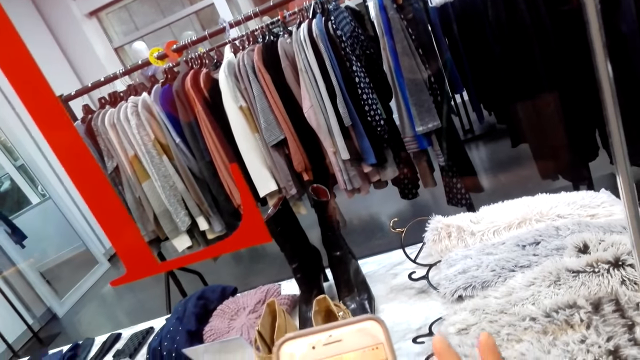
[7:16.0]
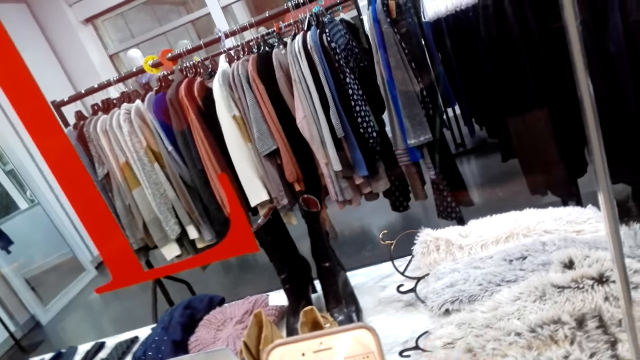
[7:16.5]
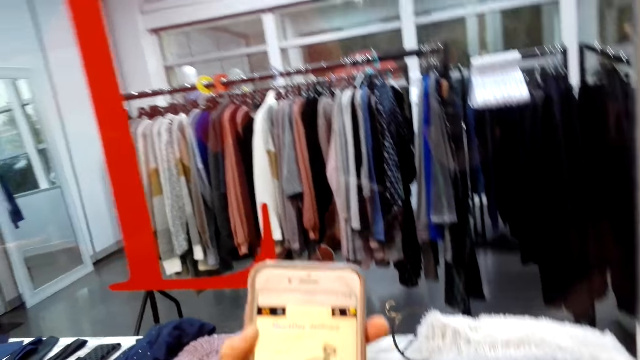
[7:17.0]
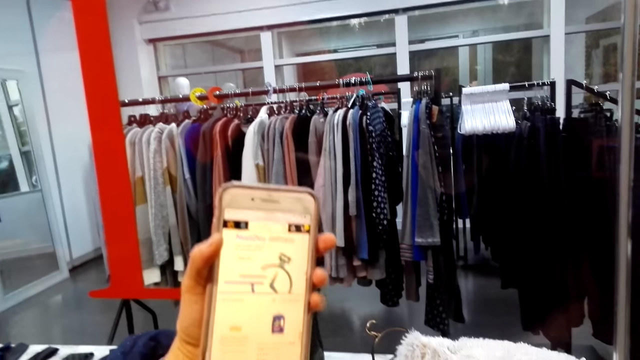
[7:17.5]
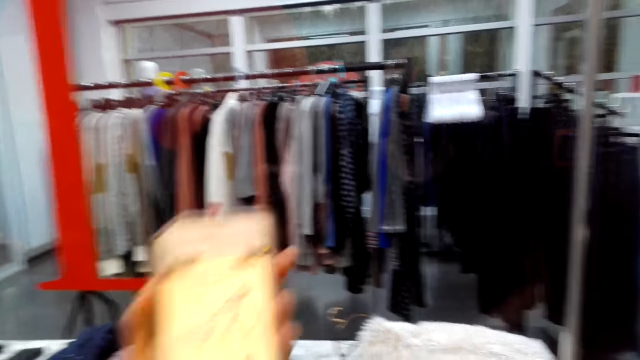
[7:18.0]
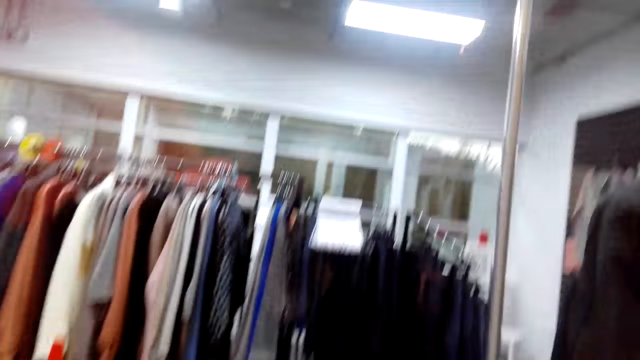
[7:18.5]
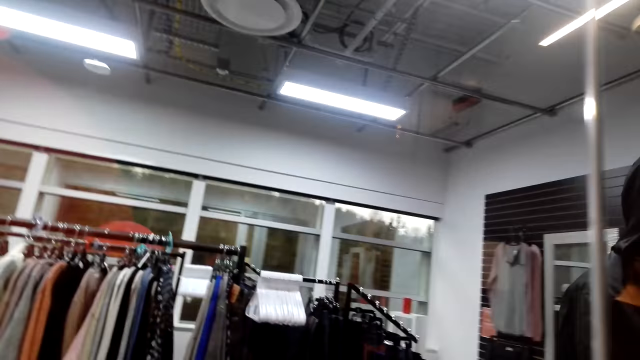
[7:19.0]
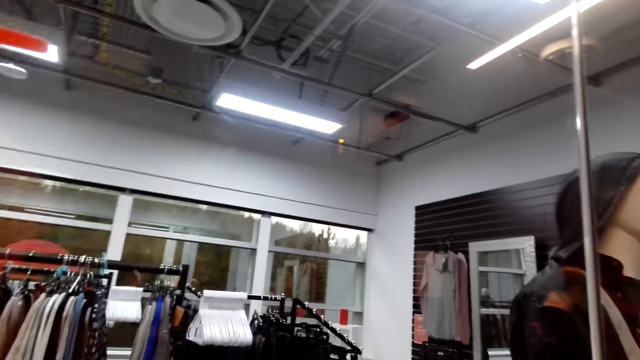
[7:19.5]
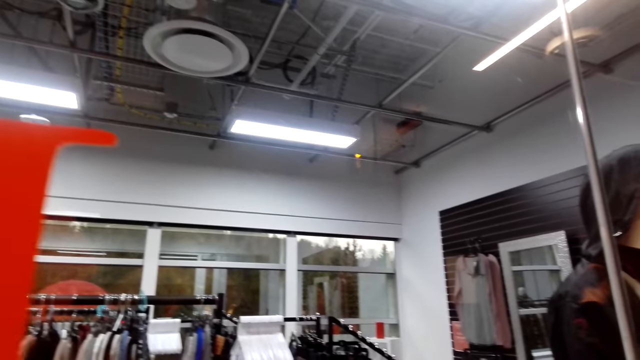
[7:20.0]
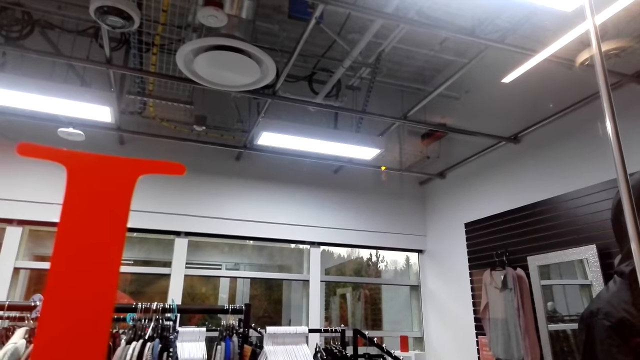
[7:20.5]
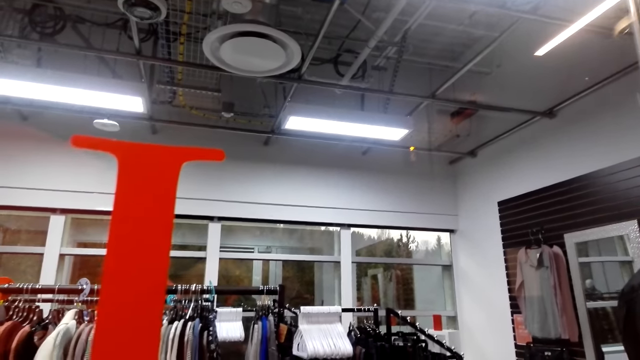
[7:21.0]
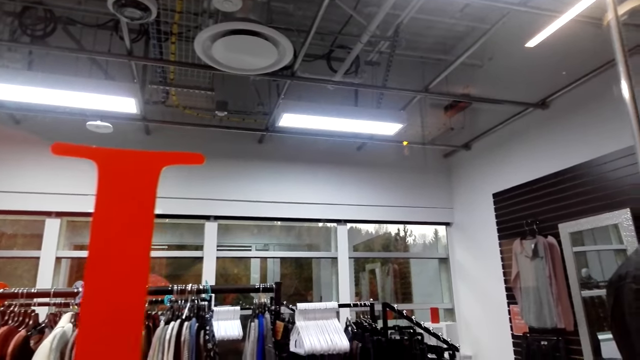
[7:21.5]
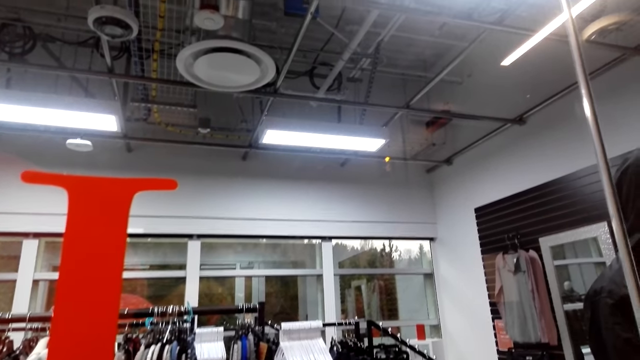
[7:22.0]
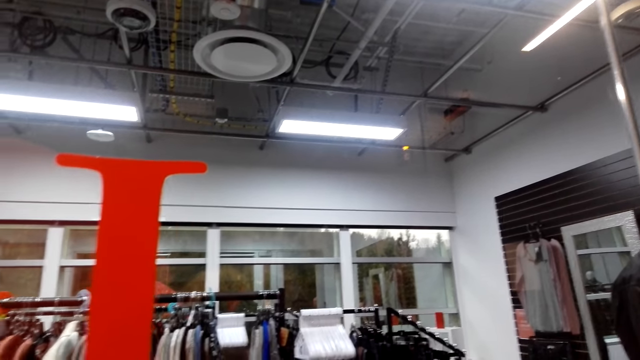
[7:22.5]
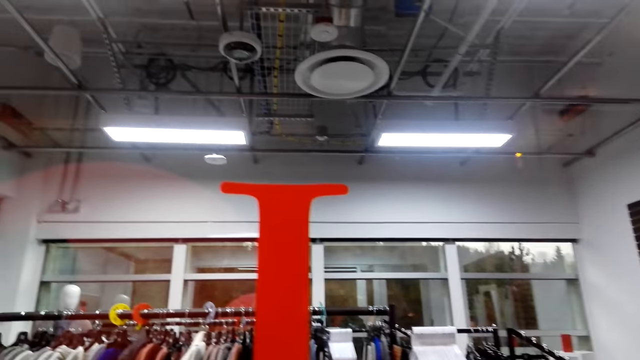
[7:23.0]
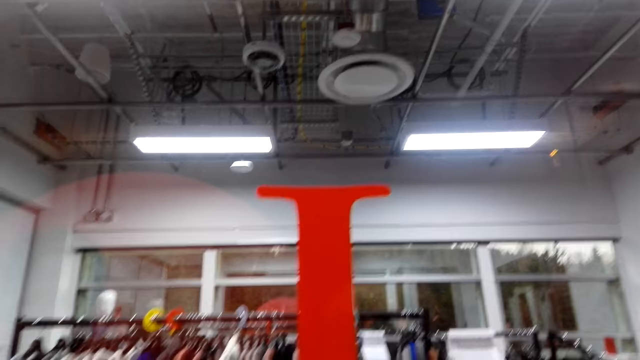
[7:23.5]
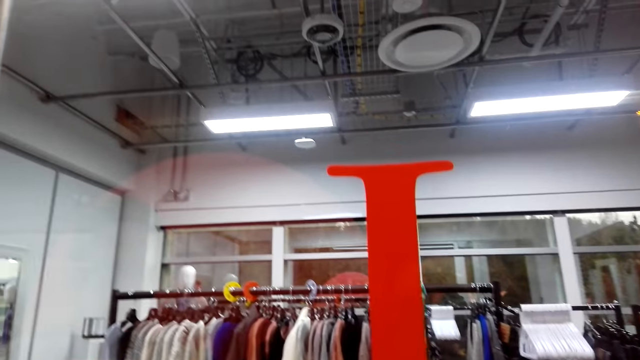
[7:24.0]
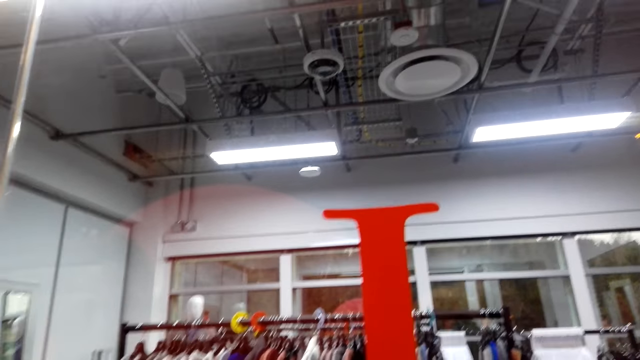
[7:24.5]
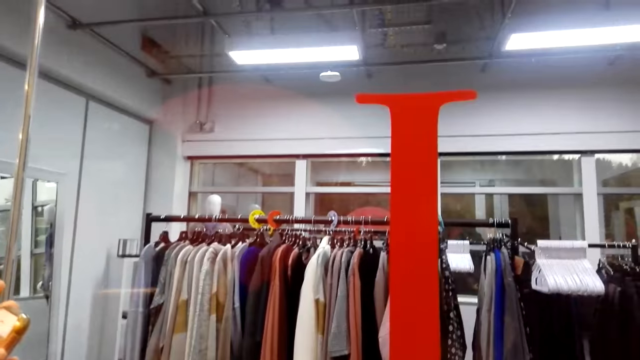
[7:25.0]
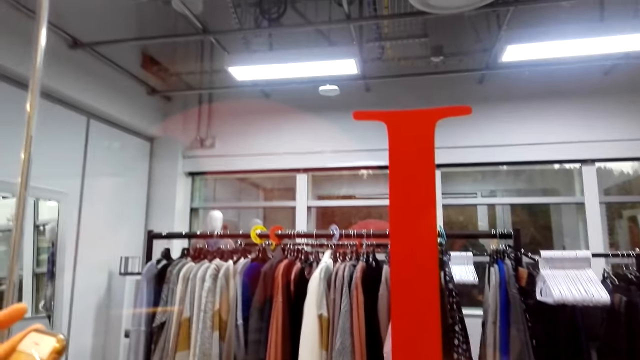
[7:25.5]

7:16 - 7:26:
The camera wearer looks around the cloth store.

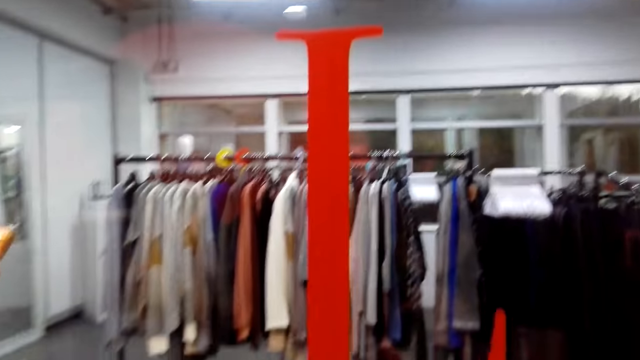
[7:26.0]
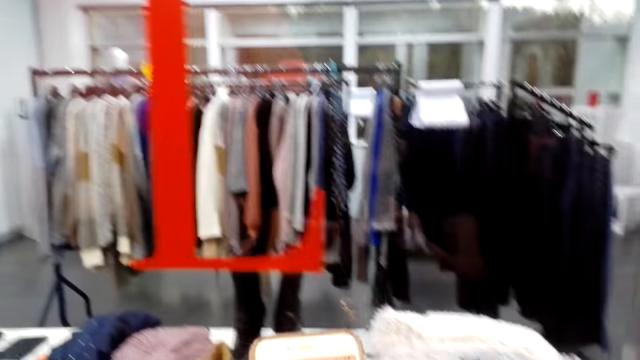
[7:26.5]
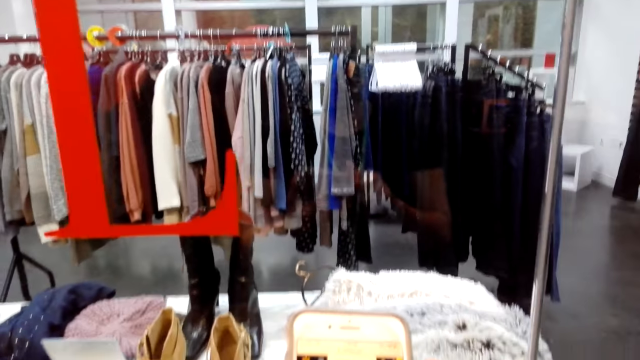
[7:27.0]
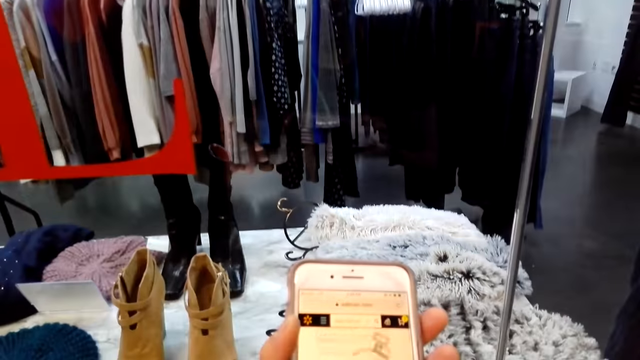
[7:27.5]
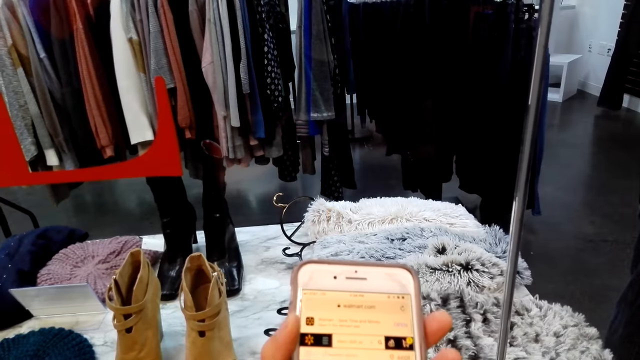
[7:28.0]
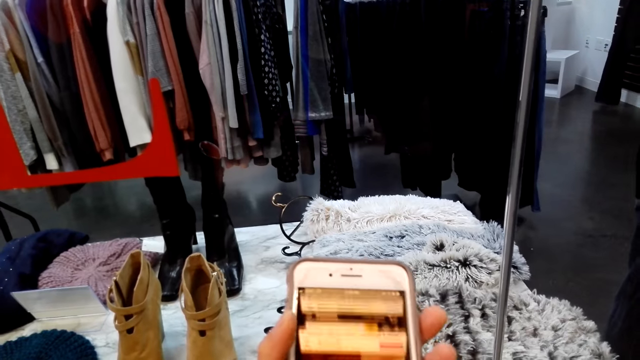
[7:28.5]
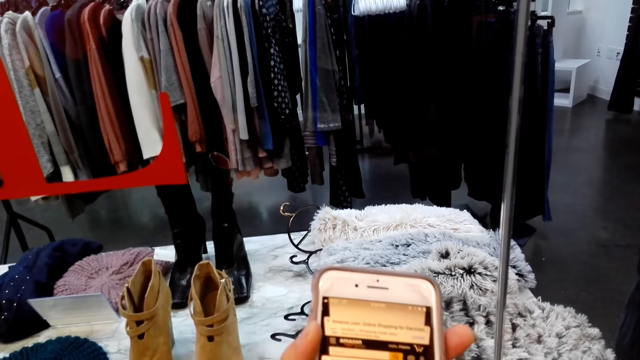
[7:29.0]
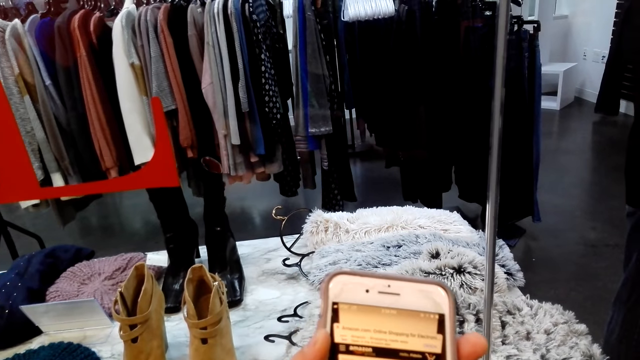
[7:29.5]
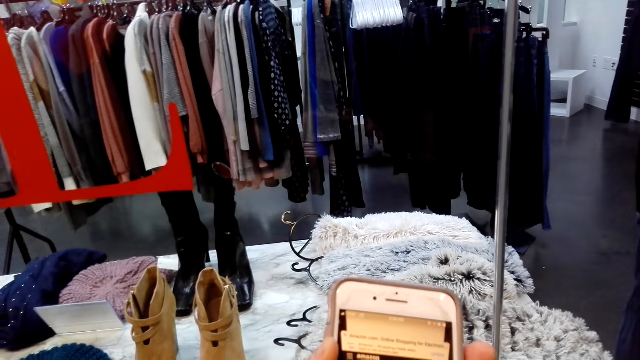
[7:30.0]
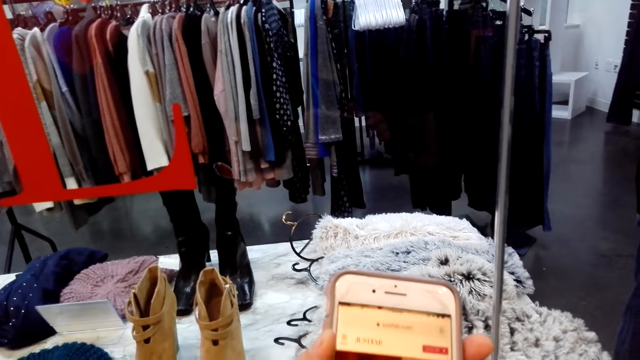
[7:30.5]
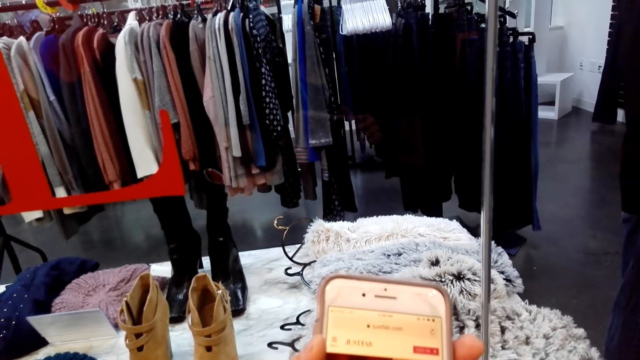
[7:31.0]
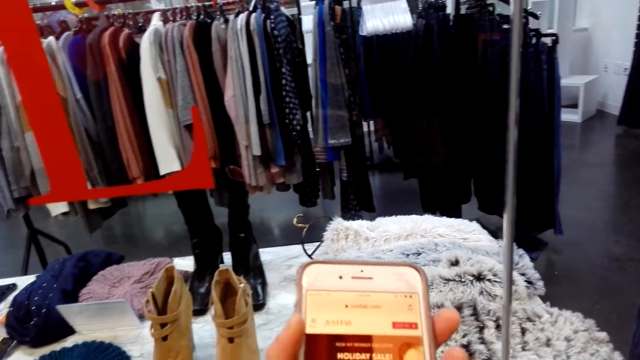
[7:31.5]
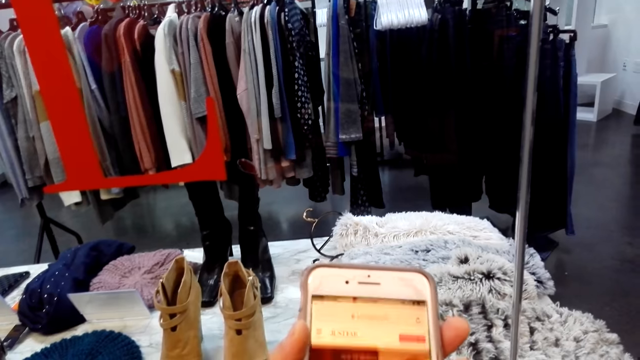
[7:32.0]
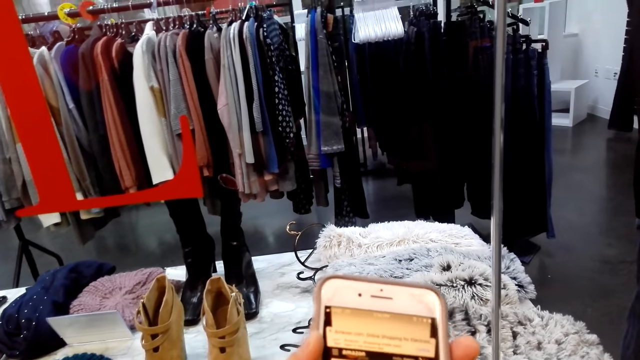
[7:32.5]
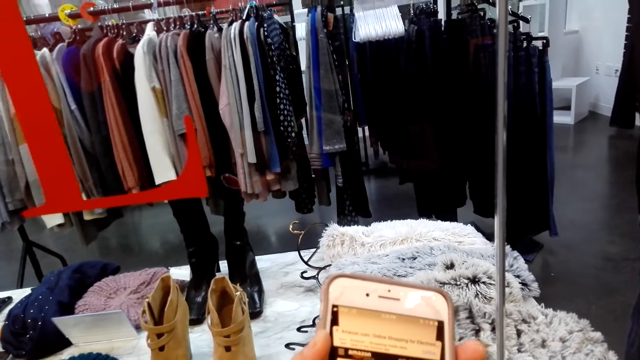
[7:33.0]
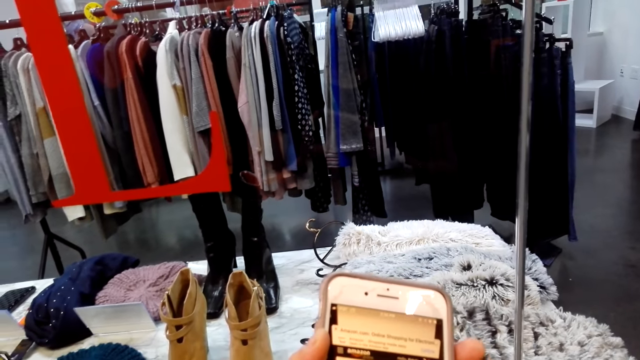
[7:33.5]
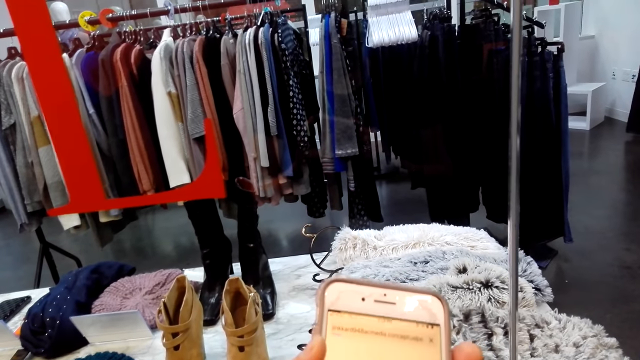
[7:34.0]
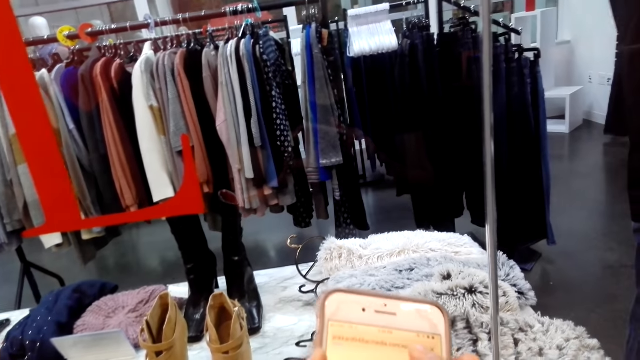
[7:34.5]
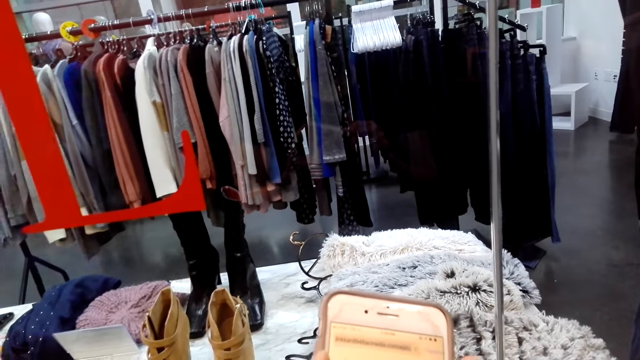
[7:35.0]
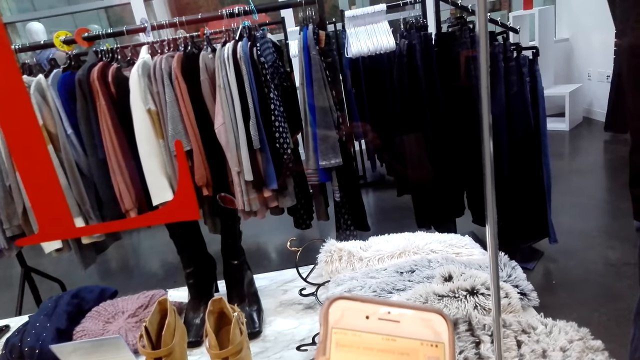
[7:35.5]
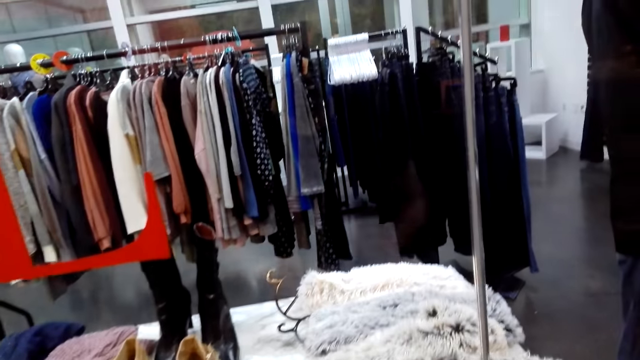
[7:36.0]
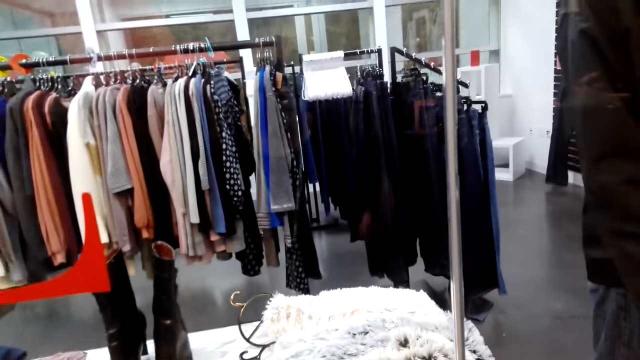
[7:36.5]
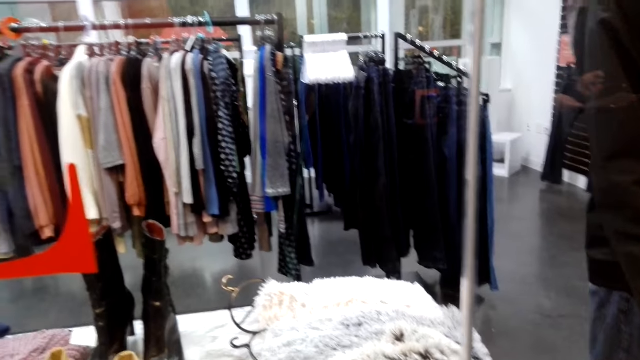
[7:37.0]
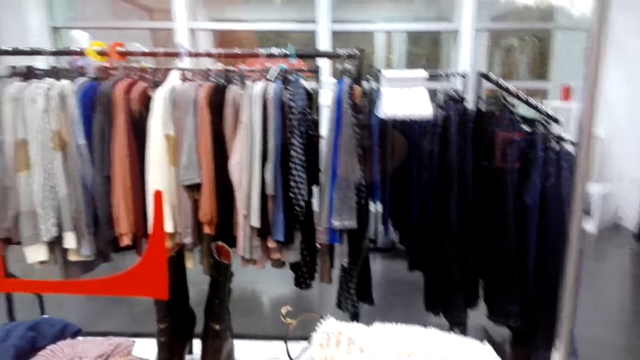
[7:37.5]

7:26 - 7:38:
The camera wearer scrolls her phone.
